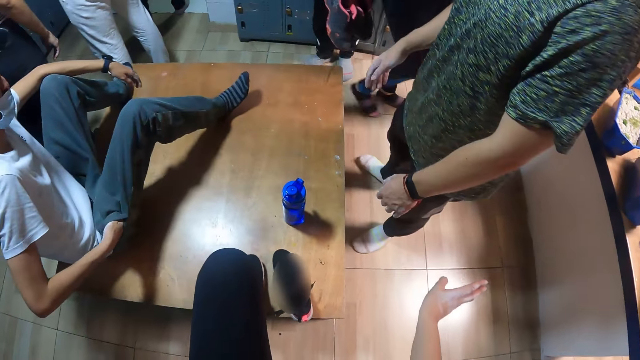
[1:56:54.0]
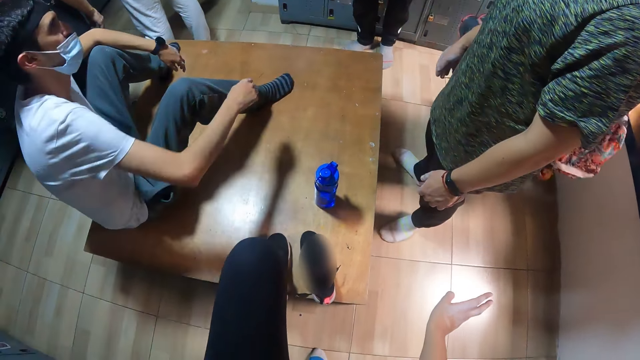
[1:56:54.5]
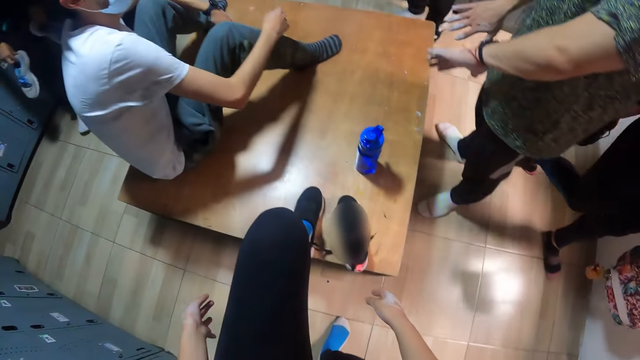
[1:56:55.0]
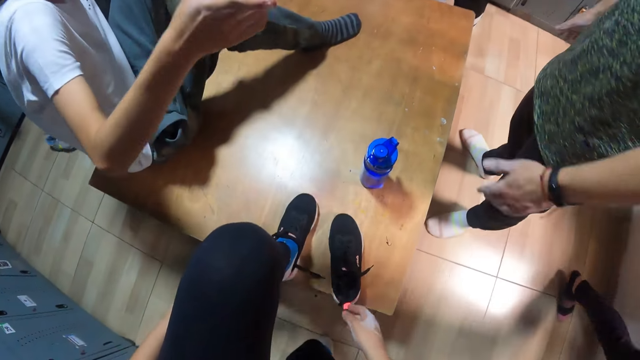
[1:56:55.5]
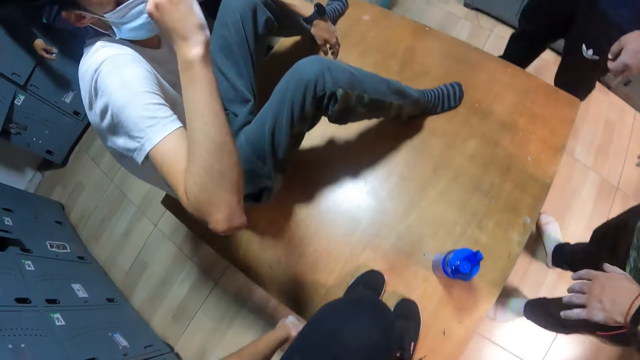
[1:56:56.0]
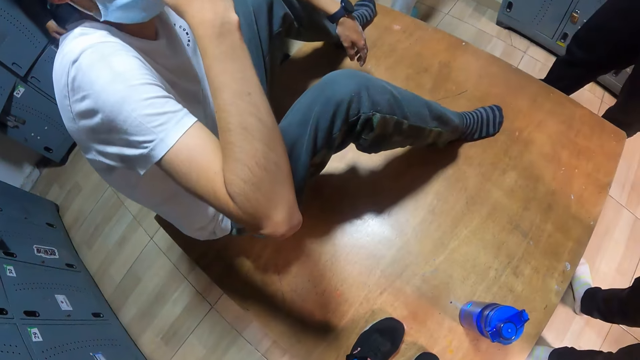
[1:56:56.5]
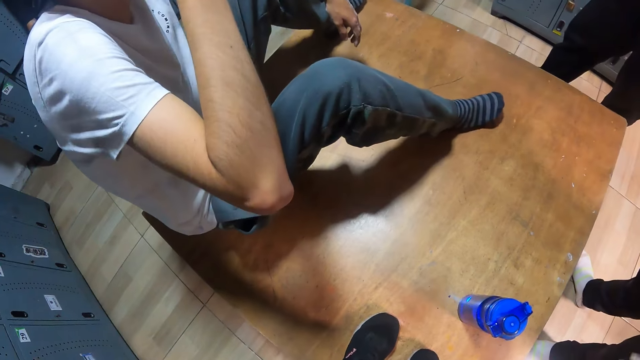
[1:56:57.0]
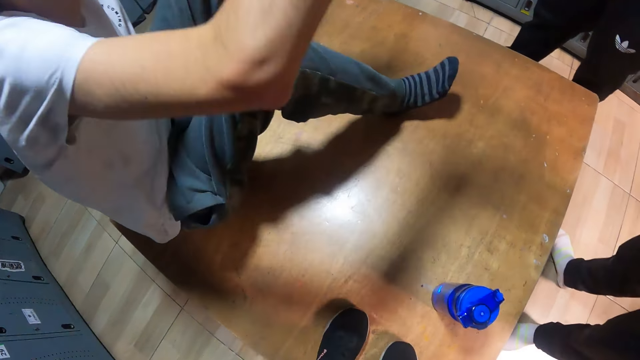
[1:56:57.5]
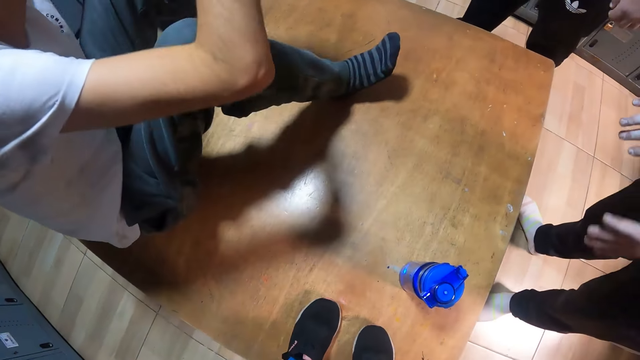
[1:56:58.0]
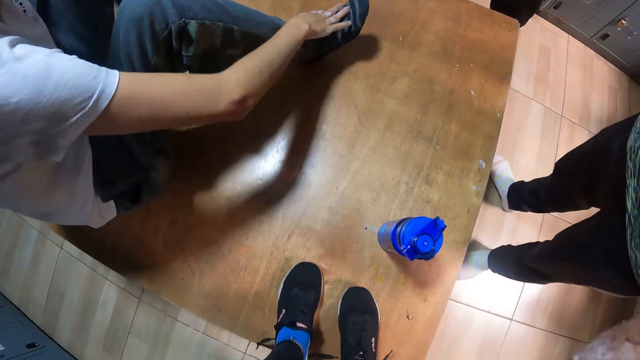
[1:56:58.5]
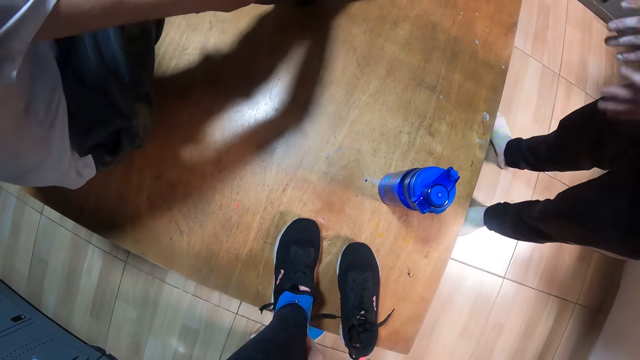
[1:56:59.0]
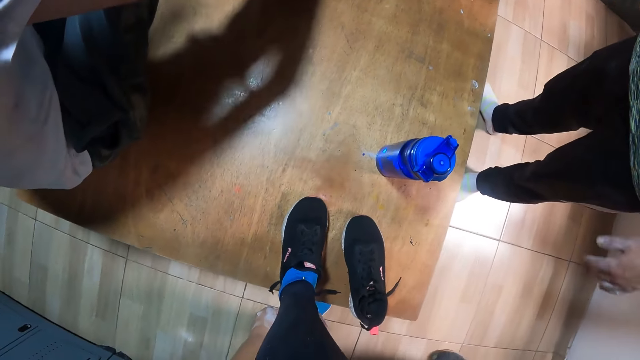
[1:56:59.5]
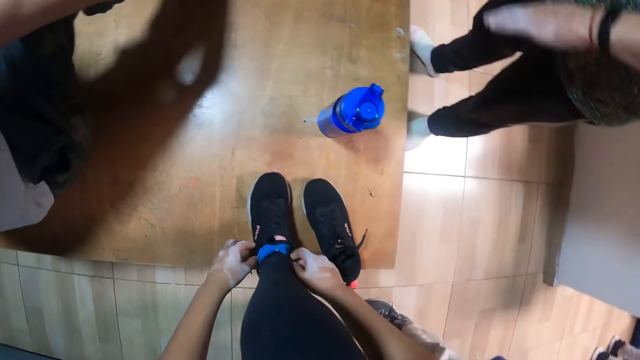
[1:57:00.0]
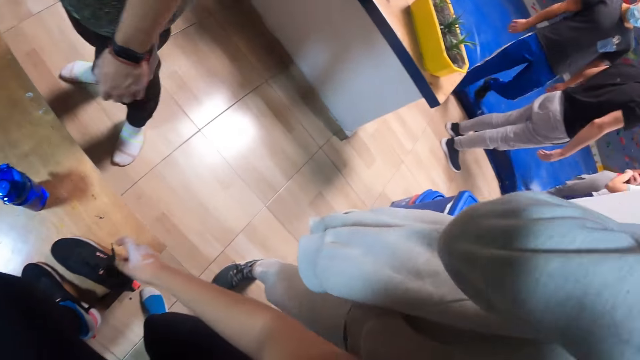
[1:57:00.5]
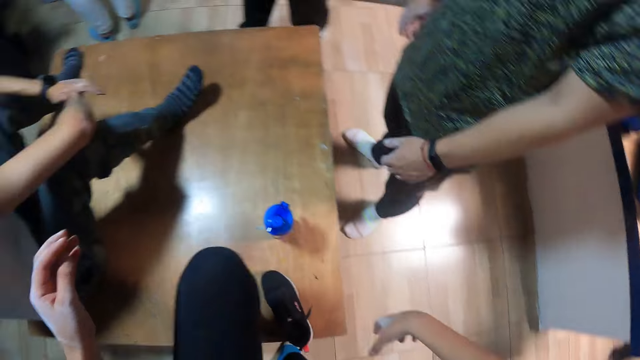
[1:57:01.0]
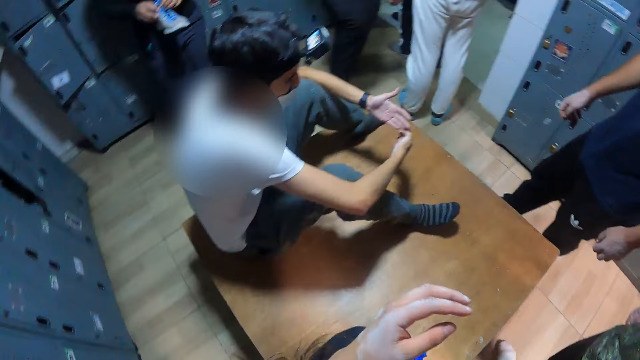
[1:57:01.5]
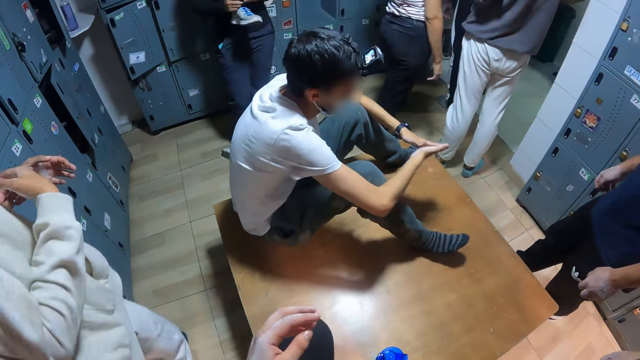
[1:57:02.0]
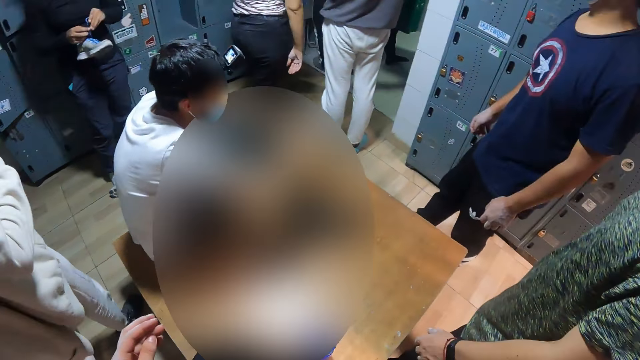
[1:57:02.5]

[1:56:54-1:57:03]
The camera wearer looks around. The man moves the hand and straightens the hands. The camera wearer looks around.

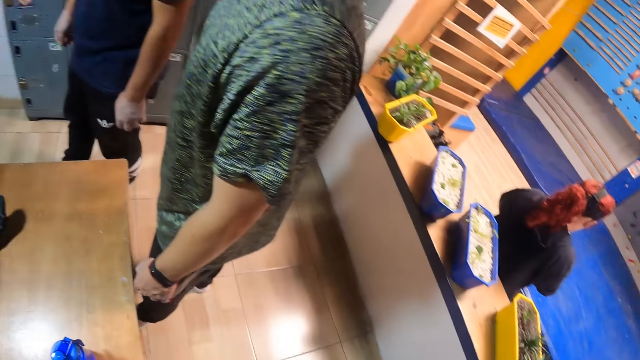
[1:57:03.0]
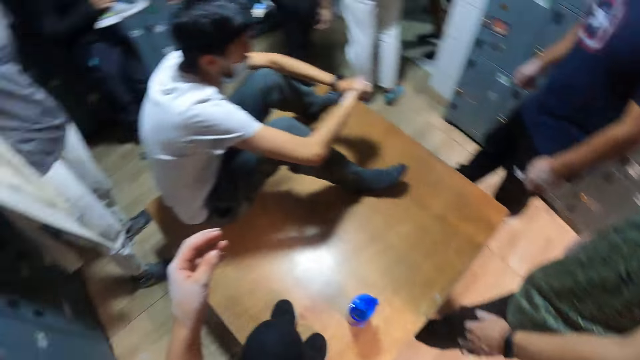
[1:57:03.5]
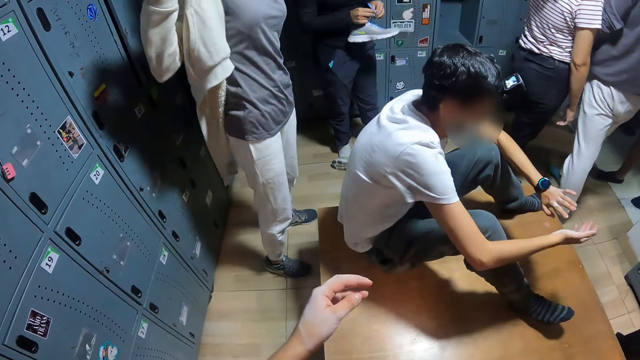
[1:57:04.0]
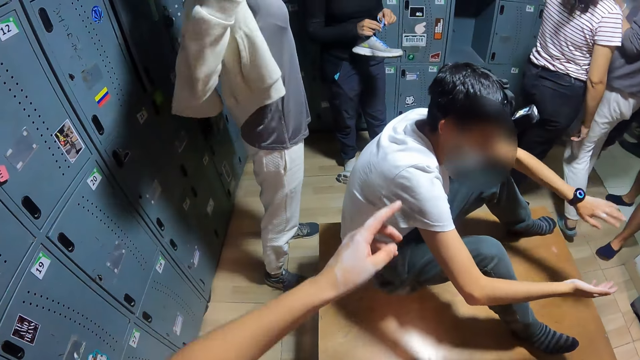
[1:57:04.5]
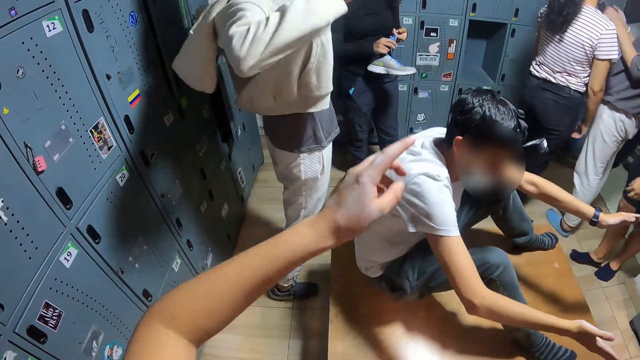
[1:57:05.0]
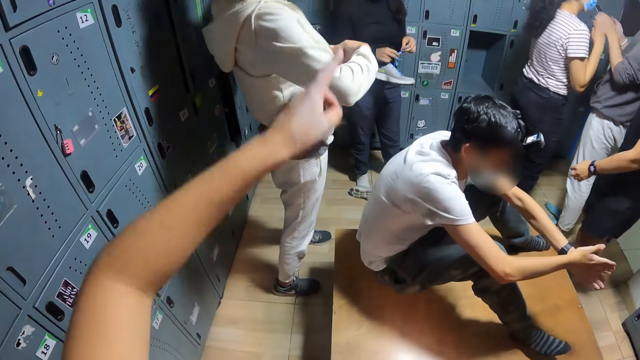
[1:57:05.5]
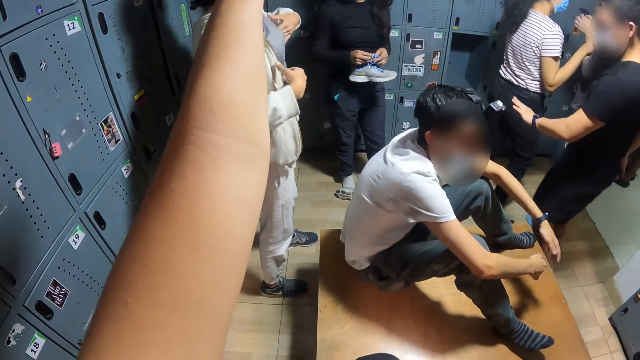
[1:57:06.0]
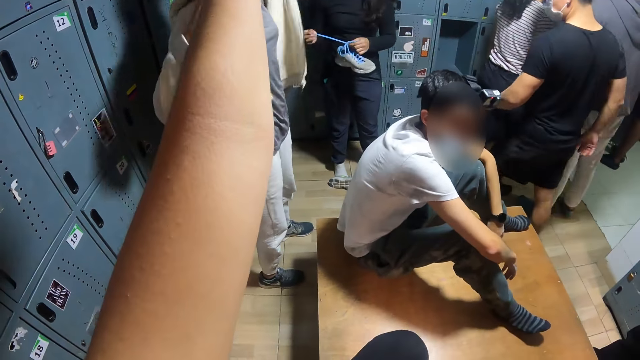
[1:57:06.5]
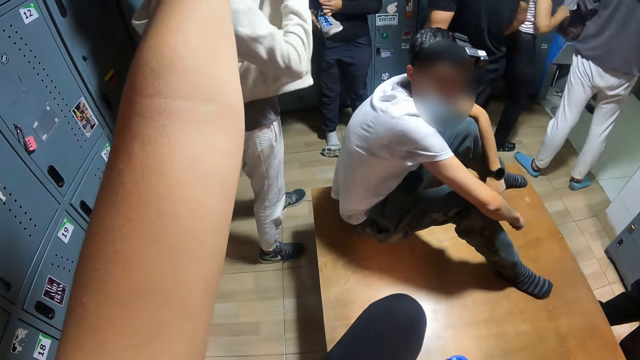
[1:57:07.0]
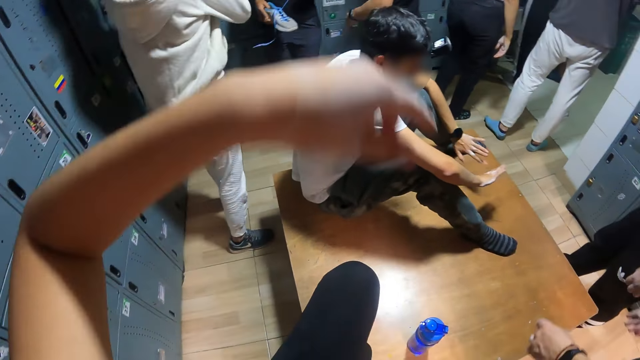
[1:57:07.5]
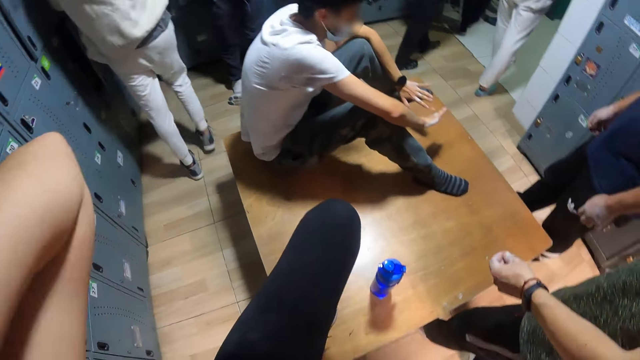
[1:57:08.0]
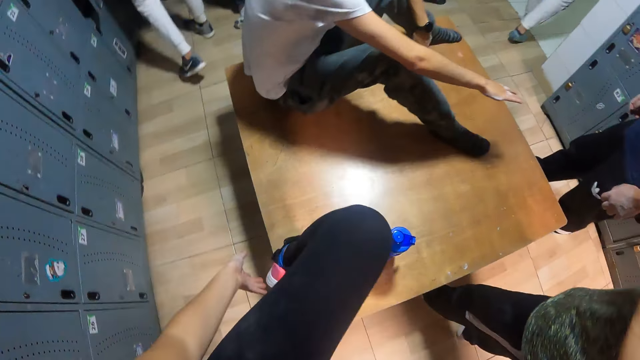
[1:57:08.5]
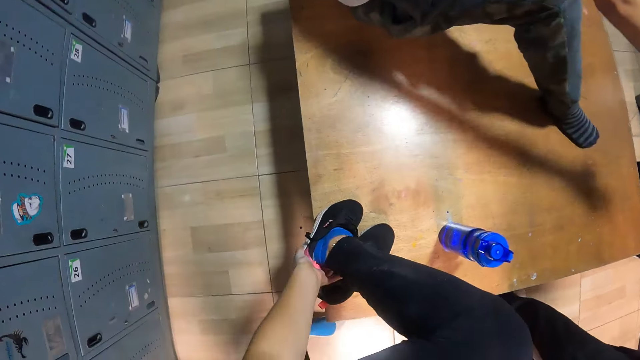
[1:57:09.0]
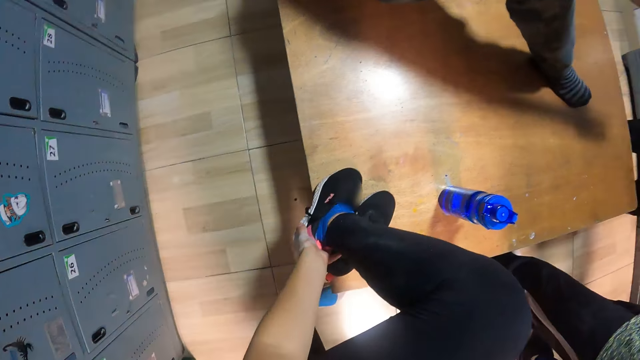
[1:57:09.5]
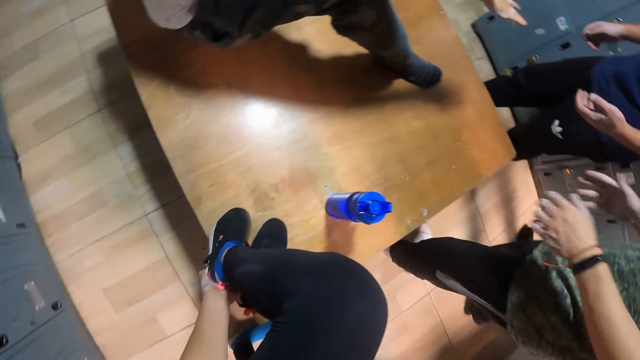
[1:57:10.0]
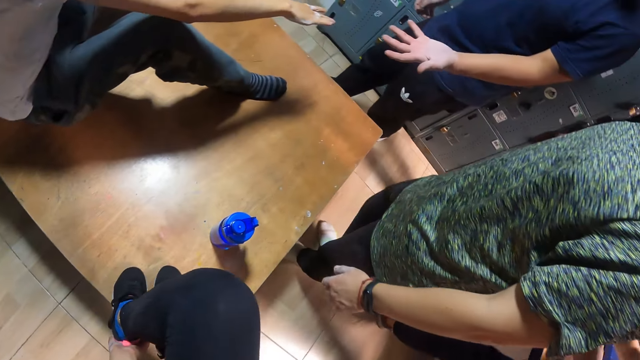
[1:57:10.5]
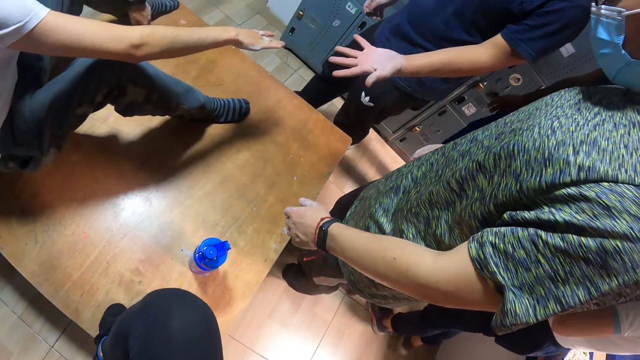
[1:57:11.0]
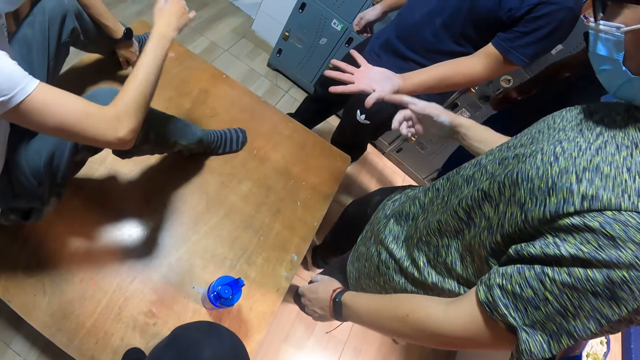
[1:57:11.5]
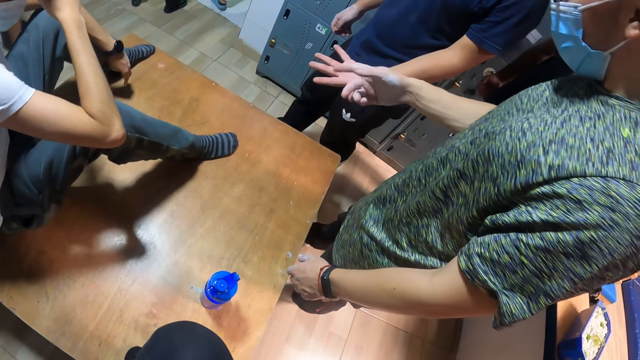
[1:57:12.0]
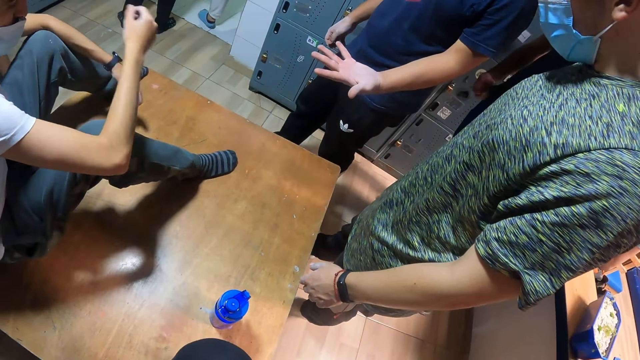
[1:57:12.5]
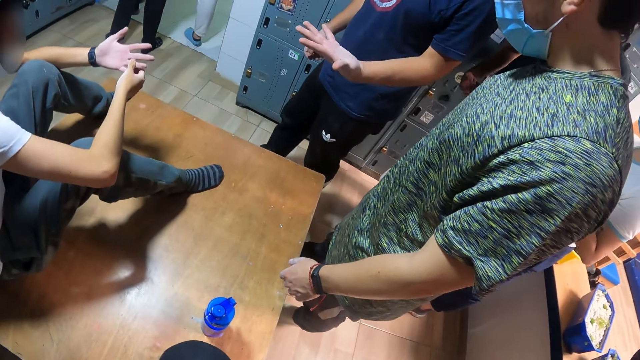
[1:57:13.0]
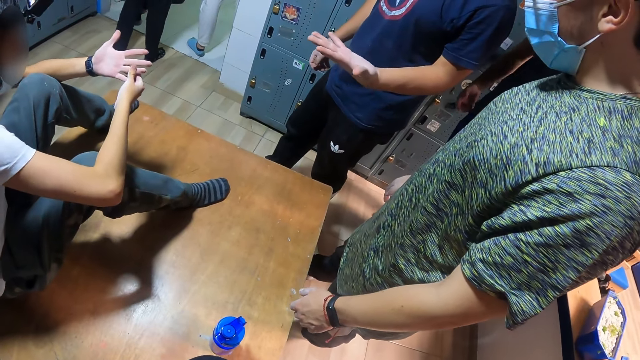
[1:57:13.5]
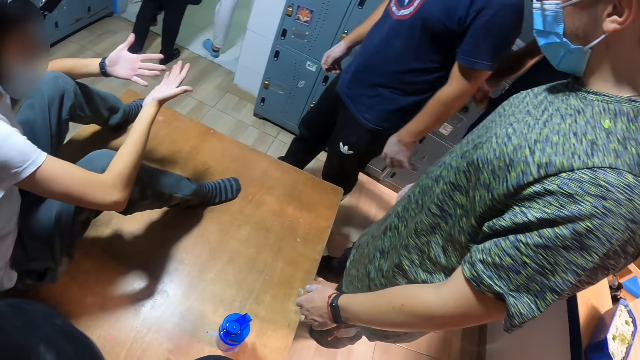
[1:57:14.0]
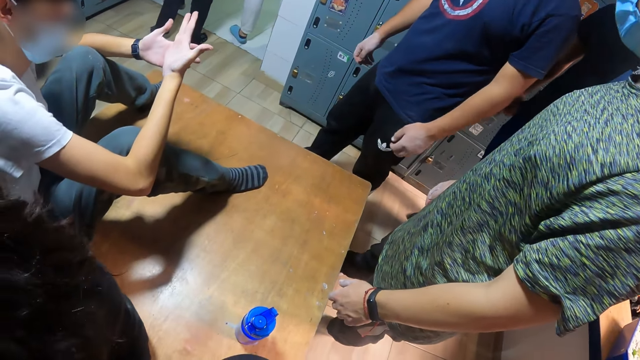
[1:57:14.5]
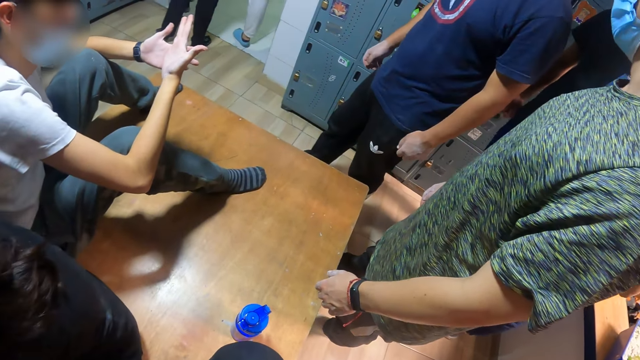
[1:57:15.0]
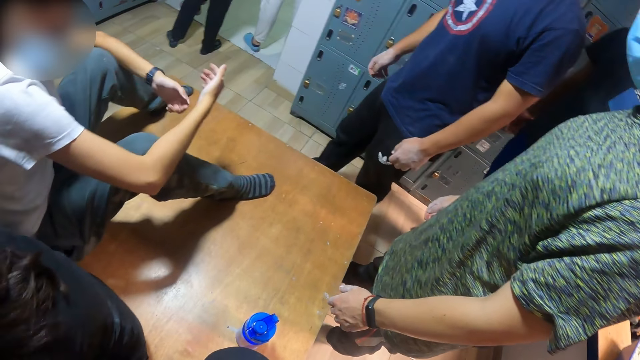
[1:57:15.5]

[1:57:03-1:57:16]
A woman wears a jacket with both hands. The camera wearer moves the hand. She removes the shoe. She fits the left sneaker around her left foot with her left hand. She looks around.
